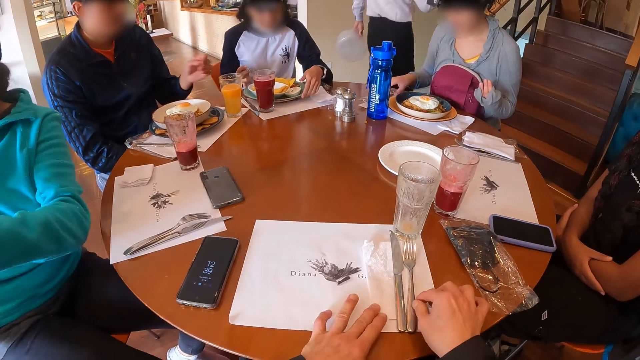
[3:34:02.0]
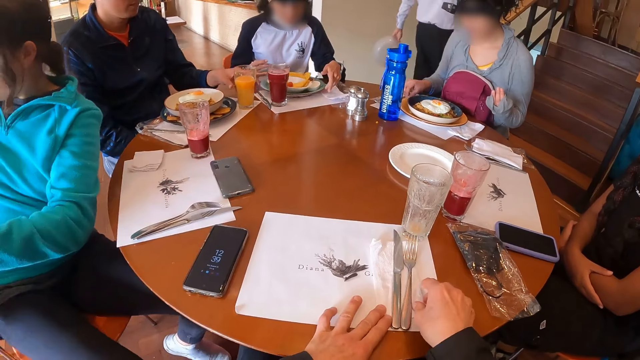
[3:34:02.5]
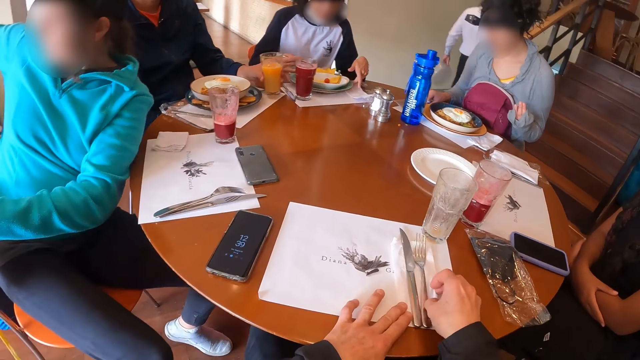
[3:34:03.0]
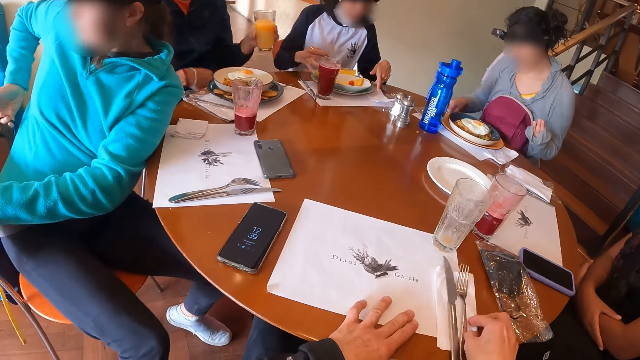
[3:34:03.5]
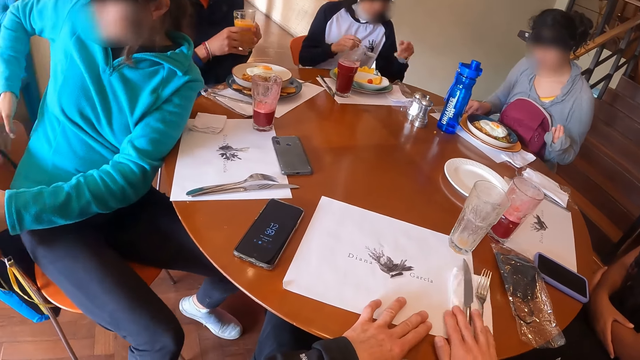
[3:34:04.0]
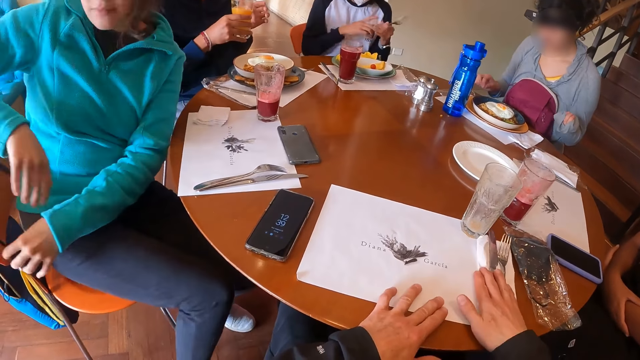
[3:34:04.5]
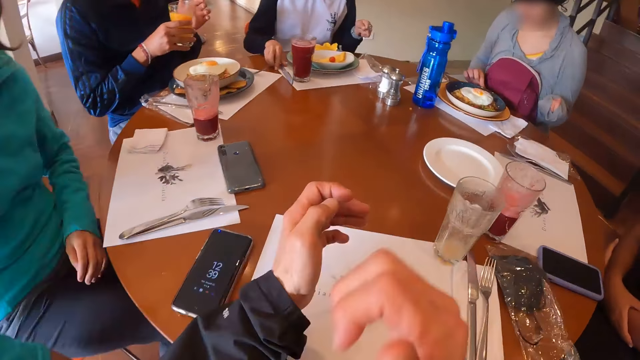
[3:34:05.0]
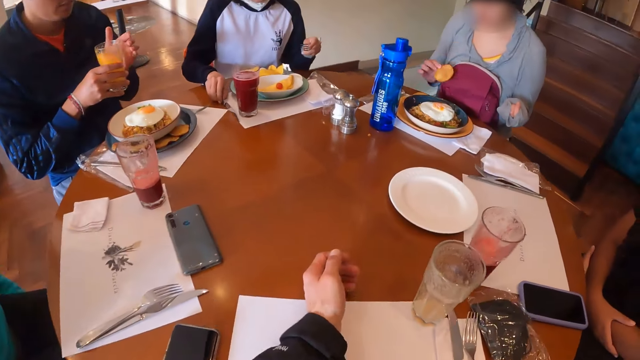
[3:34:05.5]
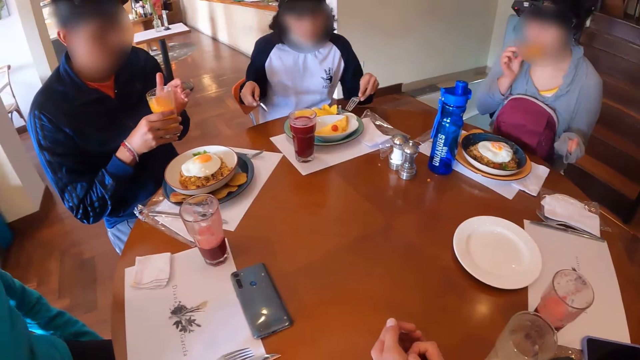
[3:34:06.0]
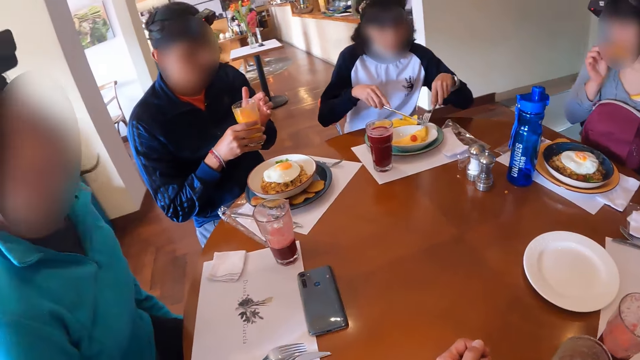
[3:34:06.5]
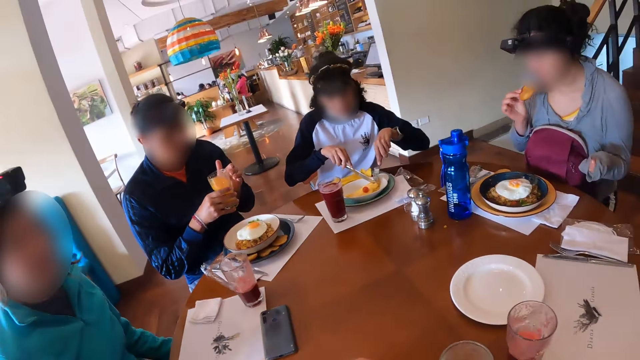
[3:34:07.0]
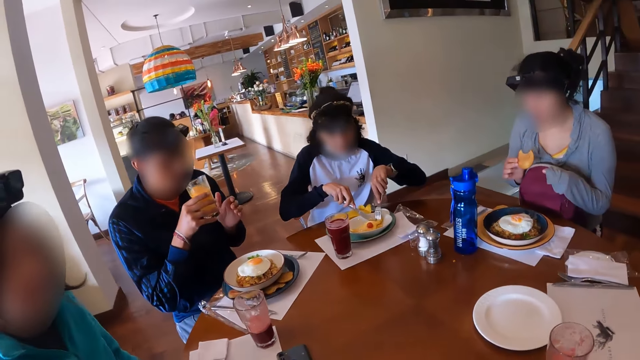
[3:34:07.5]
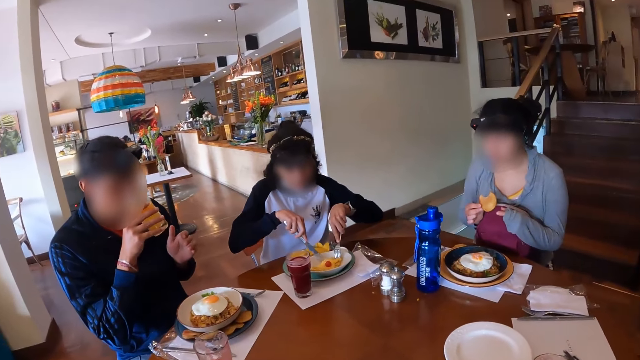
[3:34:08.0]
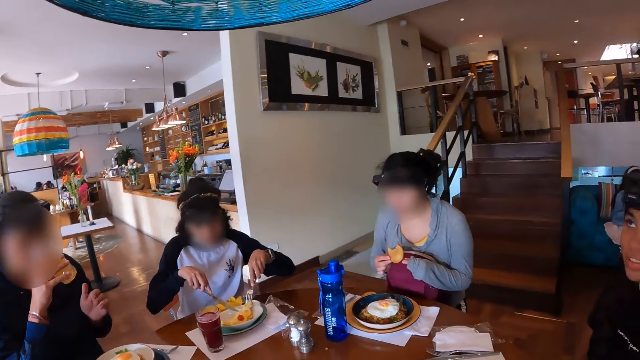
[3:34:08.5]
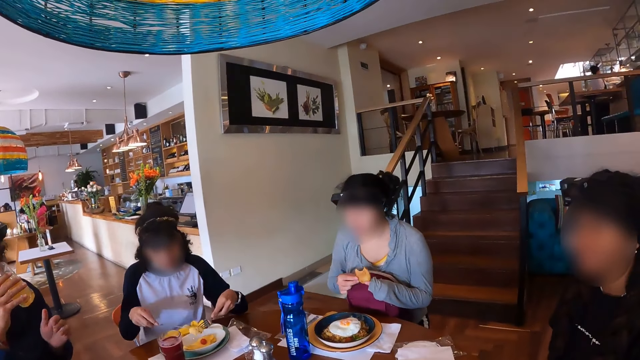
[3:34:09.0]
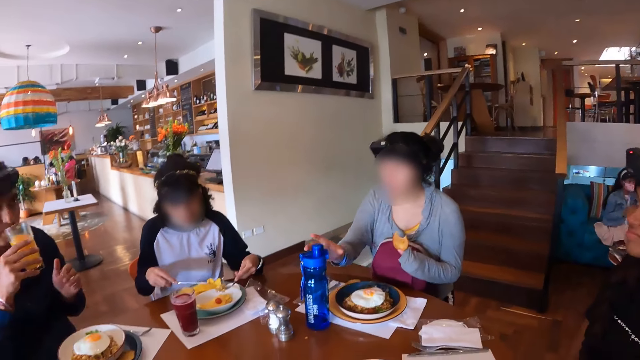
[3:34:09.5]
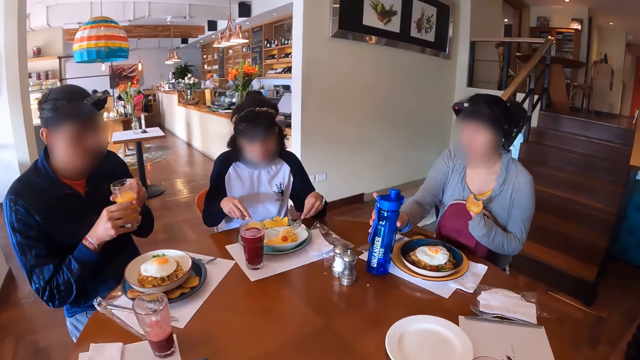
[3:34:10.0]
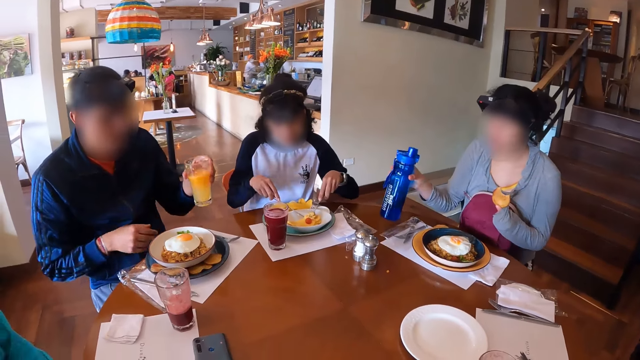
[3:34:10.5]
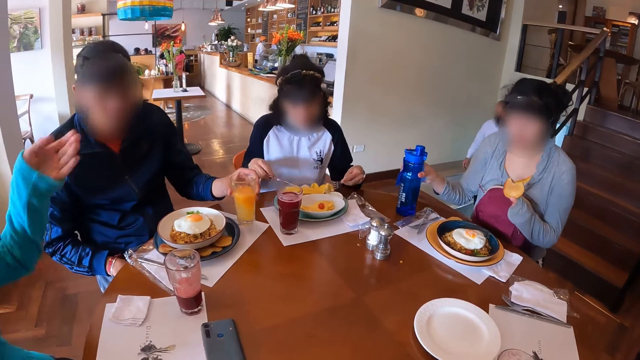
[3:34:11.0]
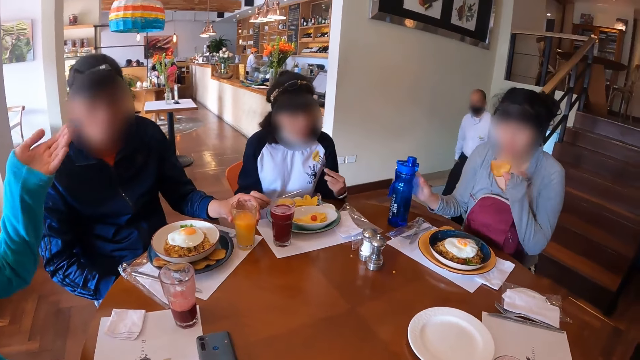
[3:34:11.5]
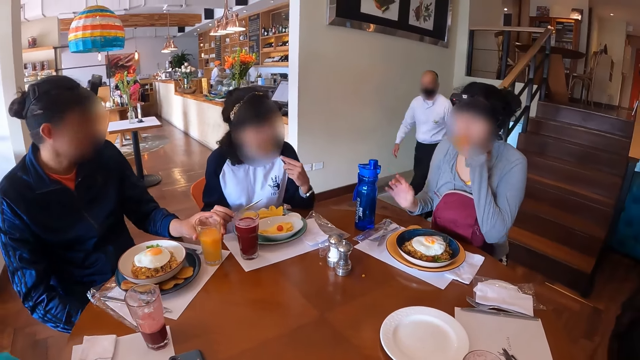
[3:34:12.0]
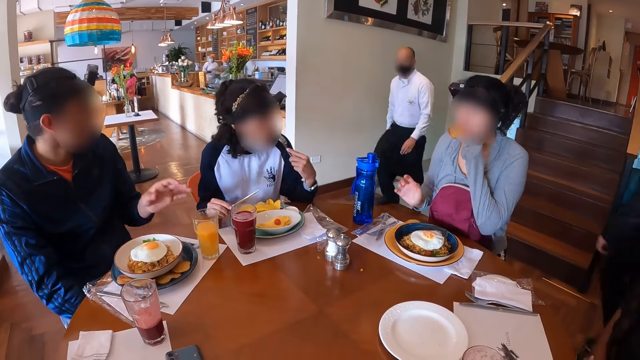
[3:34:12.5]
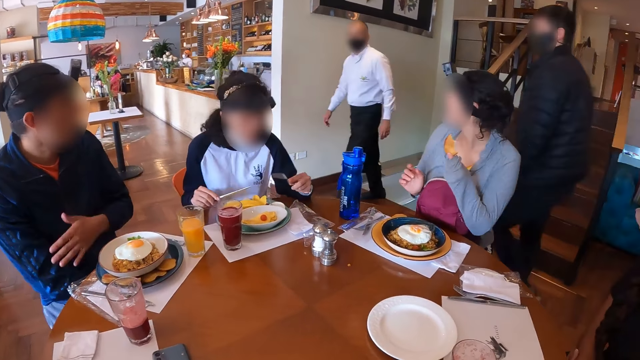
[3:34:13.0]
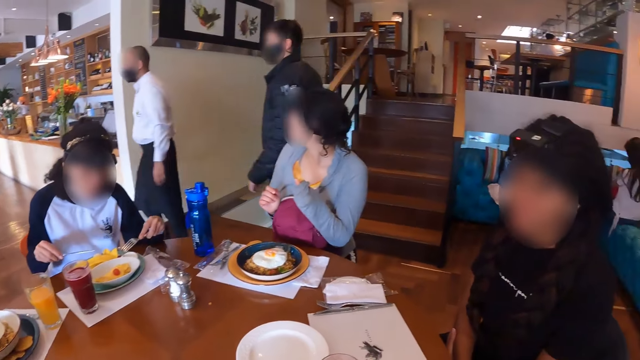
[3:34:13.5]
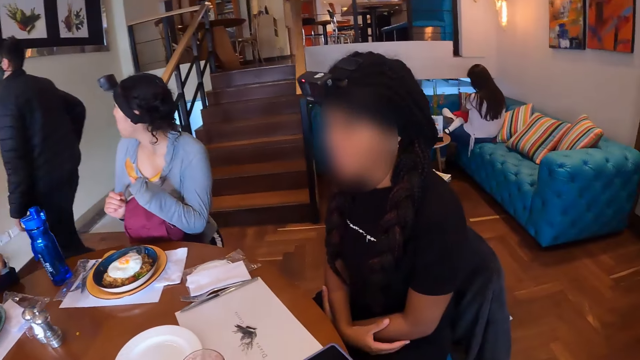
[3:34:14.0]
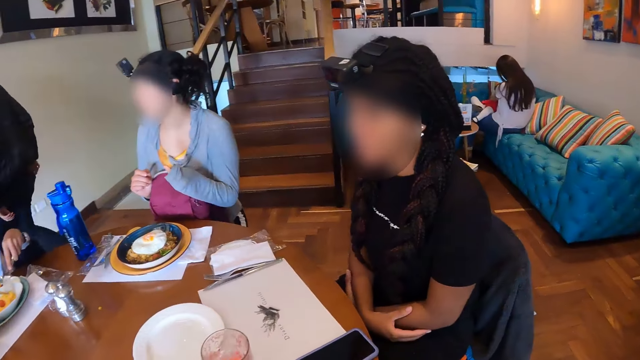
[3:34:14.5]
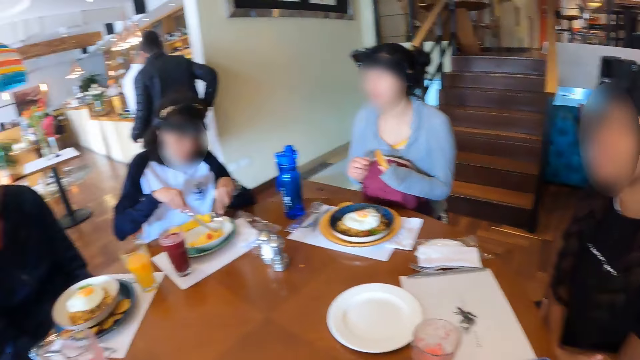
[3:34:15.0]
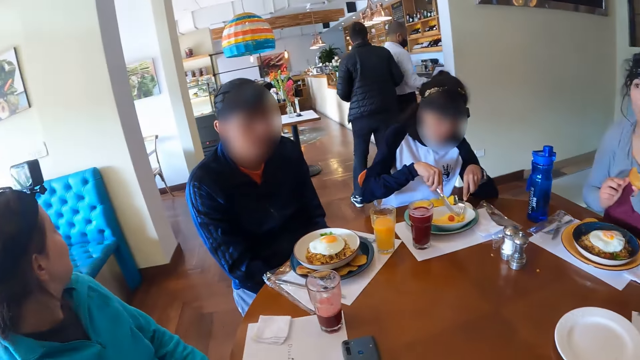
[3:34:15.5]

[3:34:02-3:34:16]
The lady puts her backpack on her chair. The camera wearer adjusts the cutleries on the table with his hands. The man picks the glass of juice on the table with his left hand. A woman eats with her right hand. Another woman picks the cutlery on the table with her right hand and eats with the cutleries in her hands. The man drinks the glass of juice in his right hand. The first woman moves a water bottle on the table with her right hand. The lady gestures out. The man drops the glass of juice on the table with his left hand.

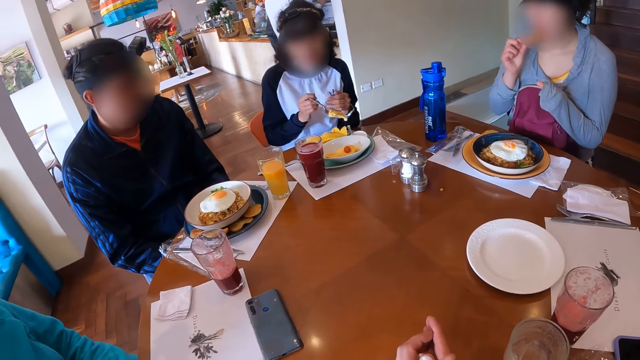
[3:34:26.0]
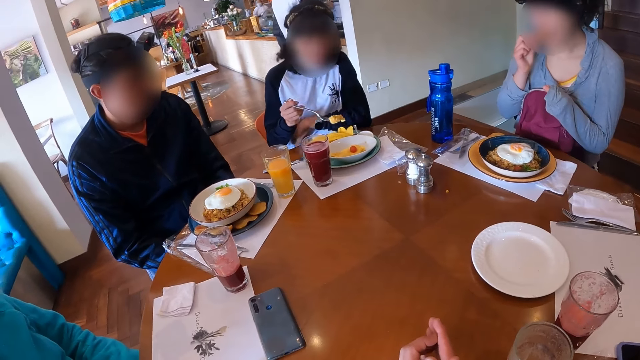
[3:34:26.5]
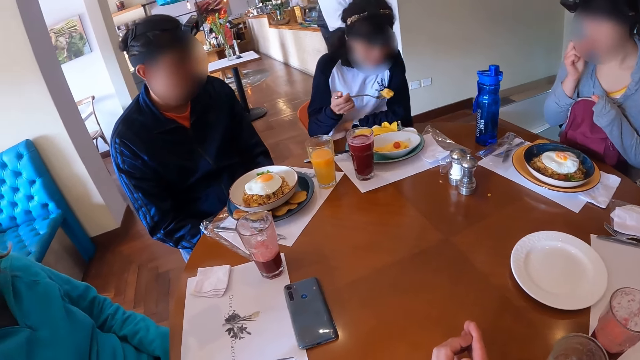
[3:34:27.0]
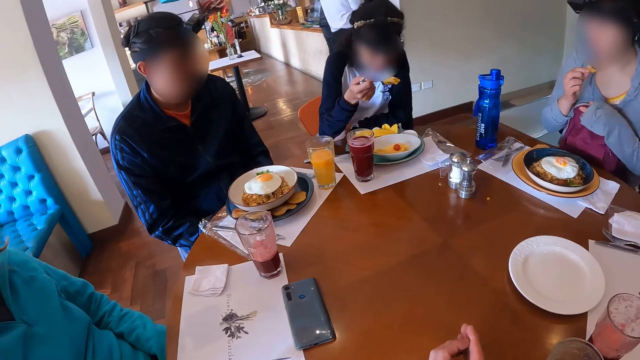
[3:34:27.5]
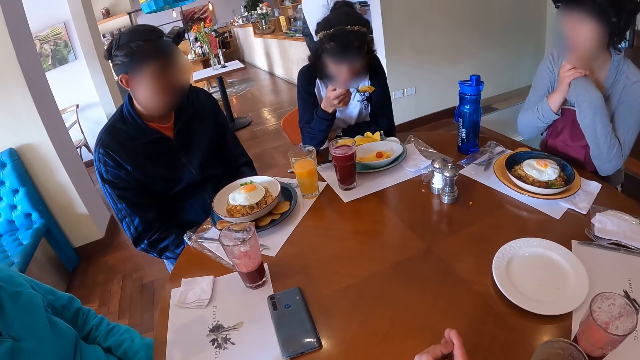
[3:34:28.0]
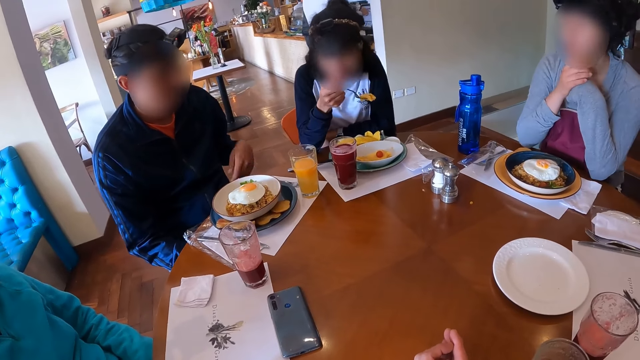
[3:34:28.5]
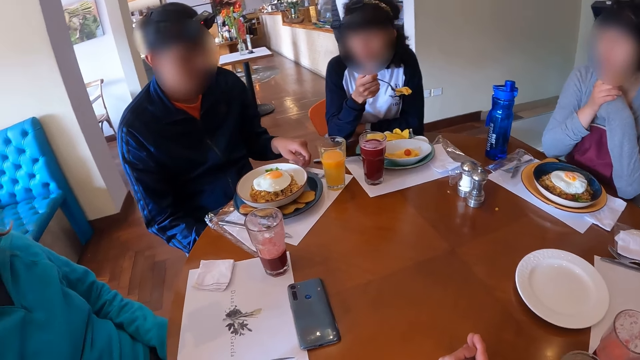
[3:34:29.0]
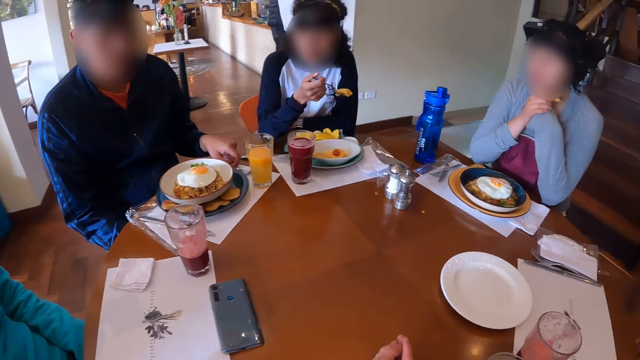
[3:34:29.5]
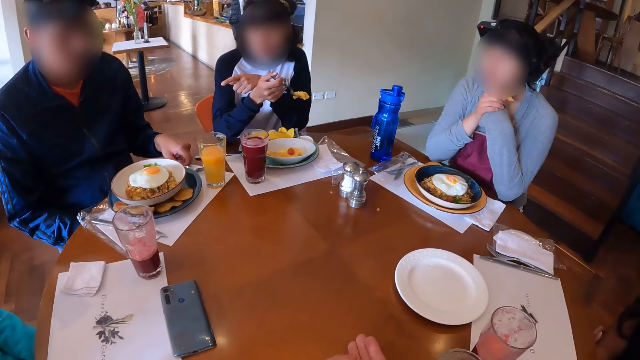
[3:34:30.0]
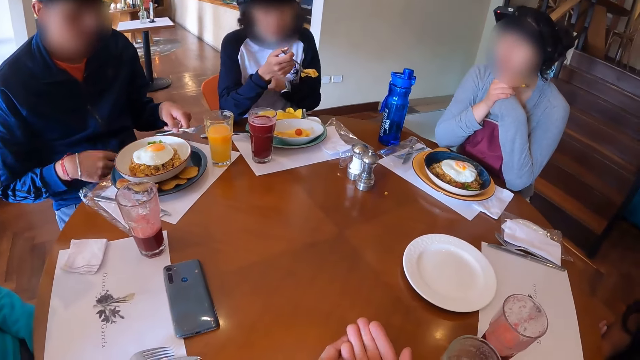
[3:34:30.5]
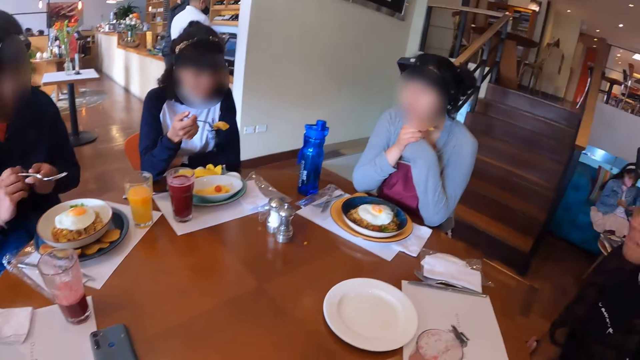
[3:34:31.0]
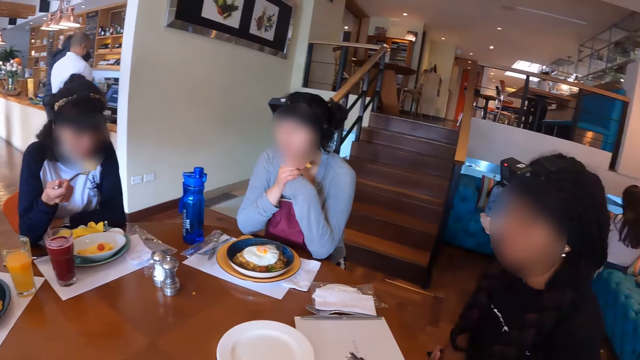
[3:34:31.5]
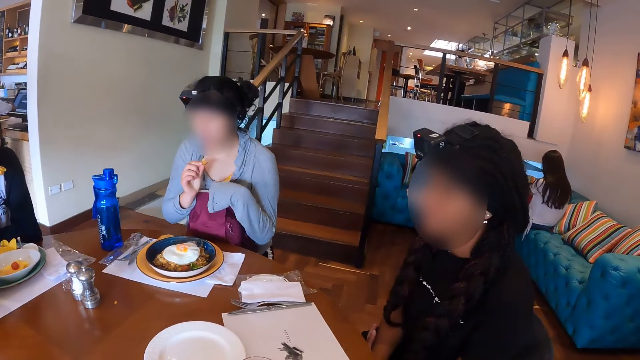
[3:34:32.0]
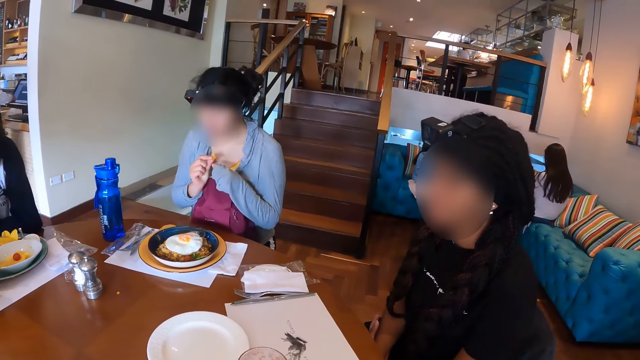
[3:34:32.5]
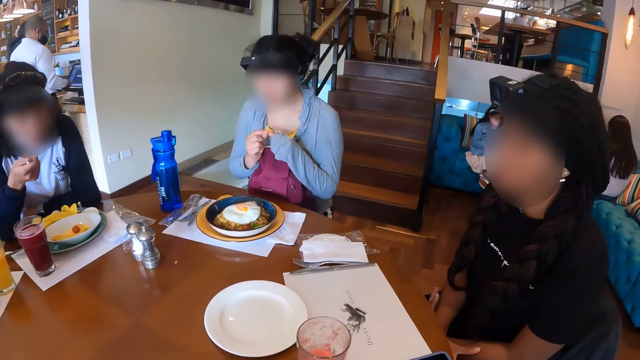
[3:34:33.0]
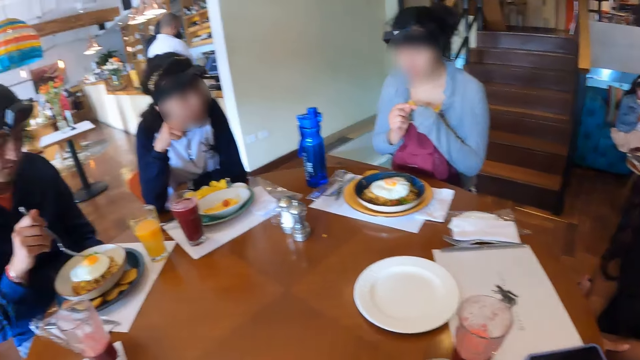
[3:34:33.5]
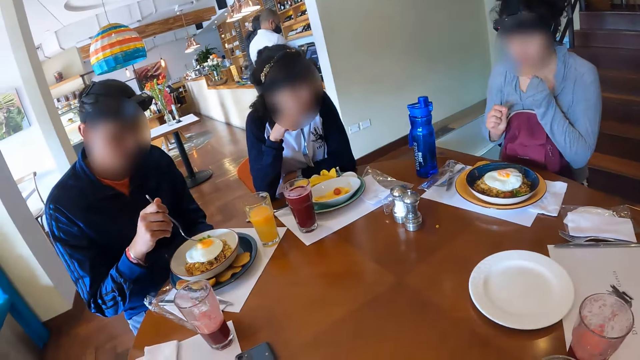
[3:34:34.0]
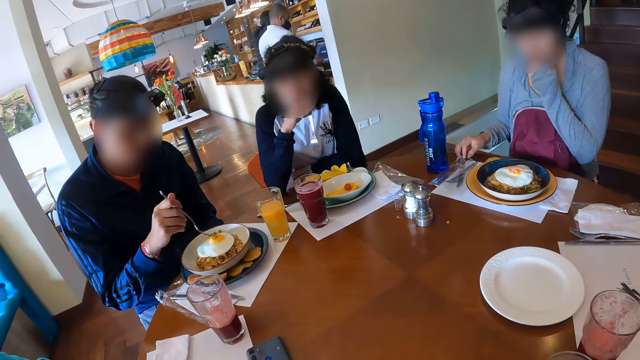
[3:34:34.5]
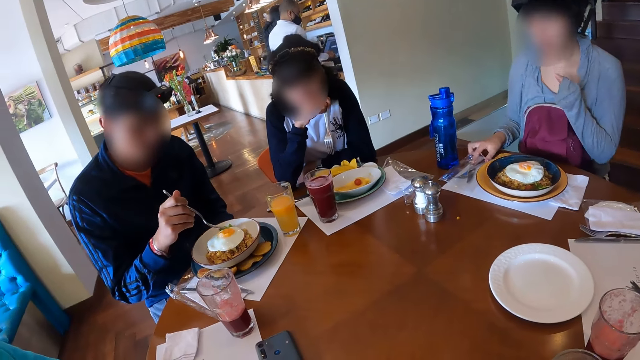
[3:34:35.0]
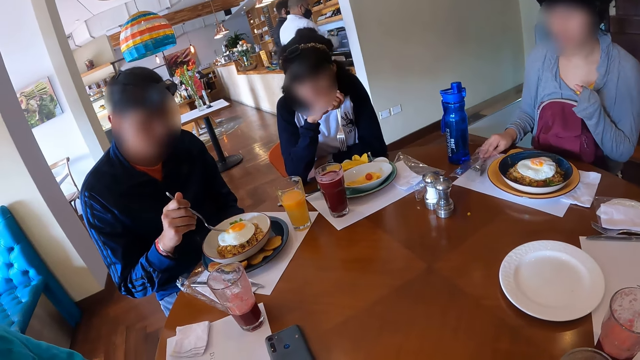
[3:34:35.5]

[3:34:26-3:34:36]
The man picks a fork from the table with his left hand, passes the fork to his right hand, and eats with the fork in his right hand.
